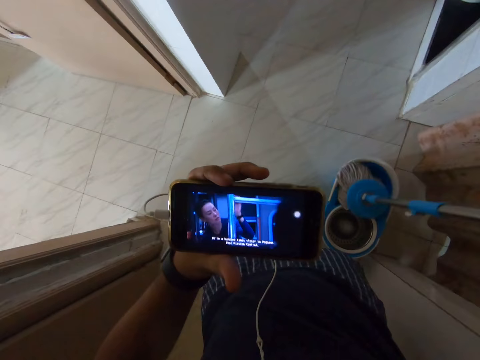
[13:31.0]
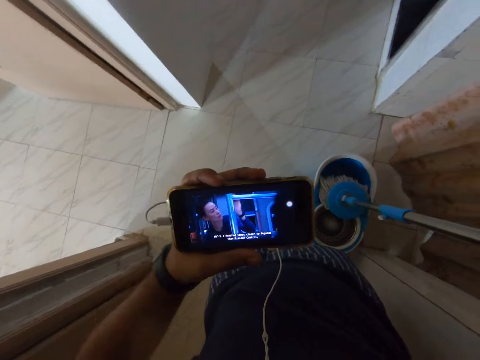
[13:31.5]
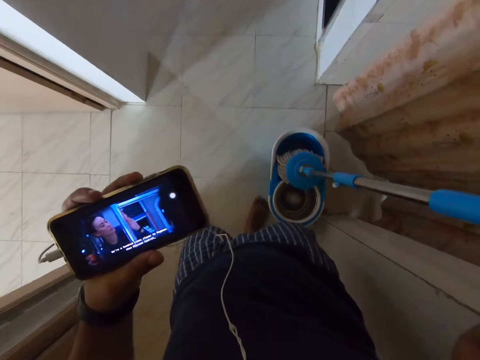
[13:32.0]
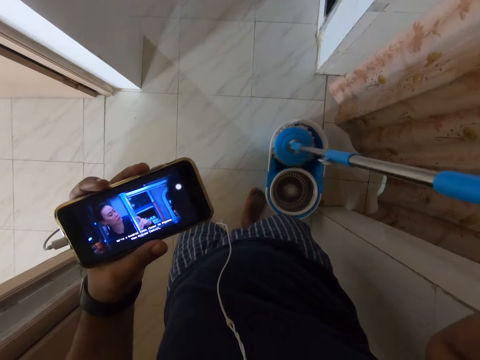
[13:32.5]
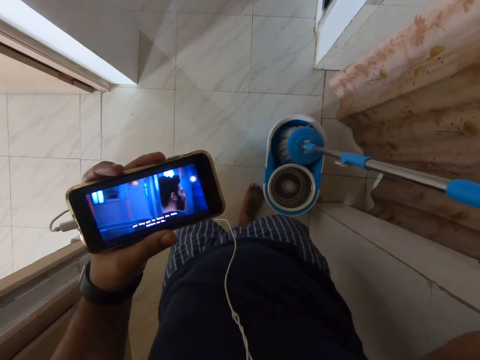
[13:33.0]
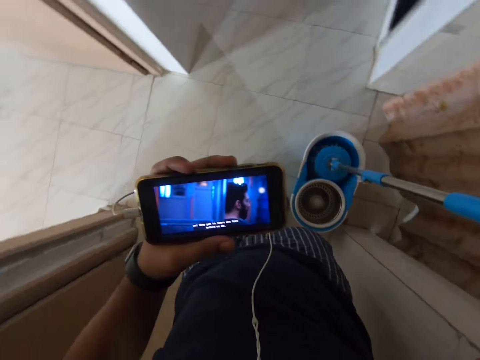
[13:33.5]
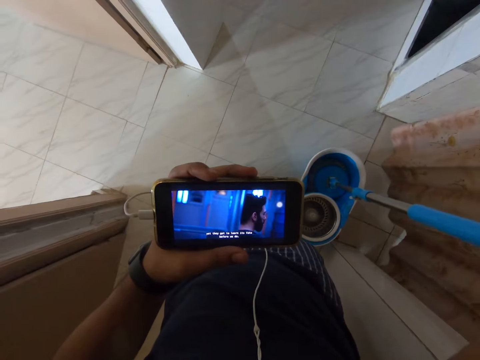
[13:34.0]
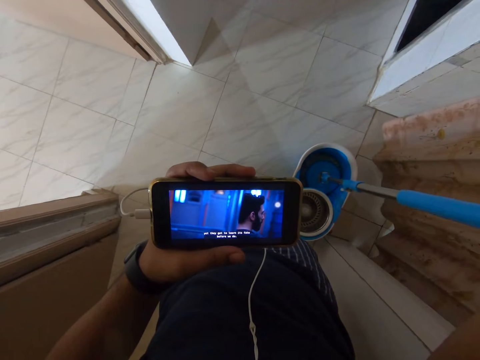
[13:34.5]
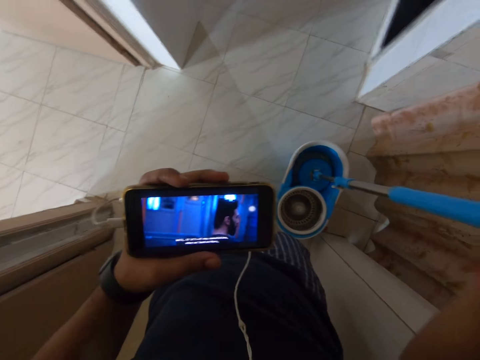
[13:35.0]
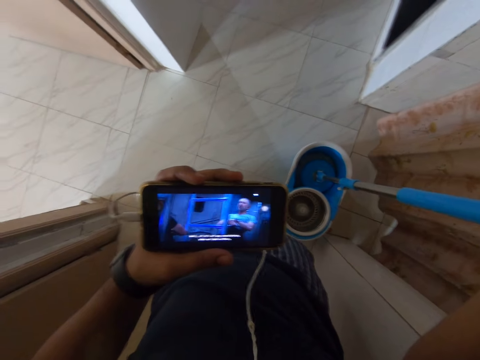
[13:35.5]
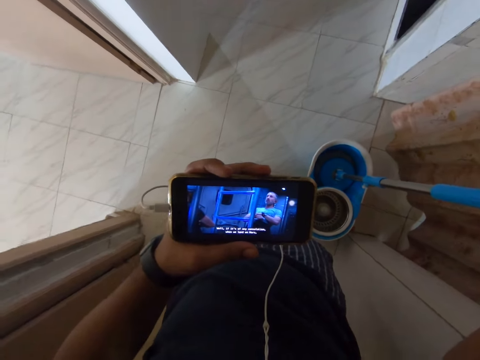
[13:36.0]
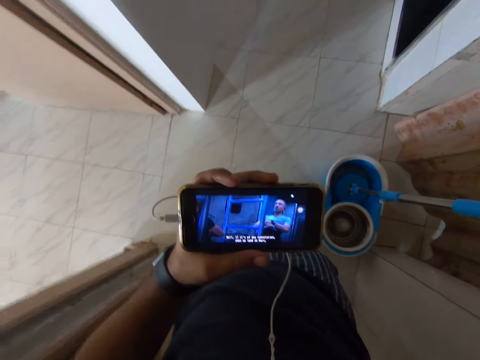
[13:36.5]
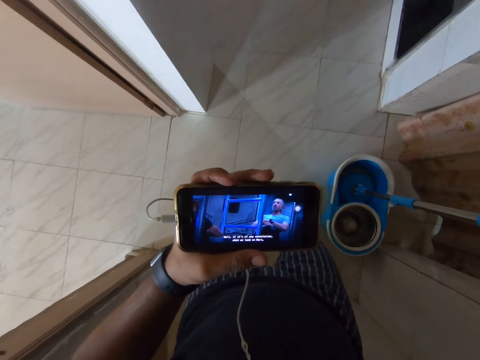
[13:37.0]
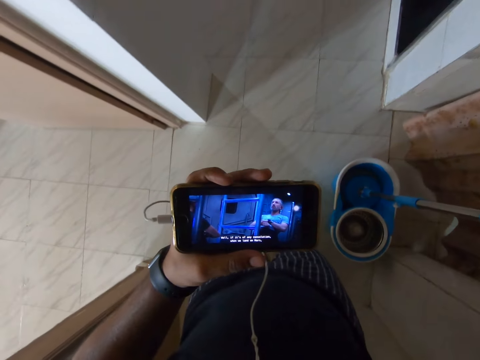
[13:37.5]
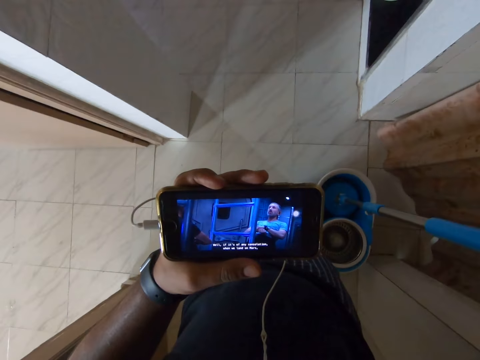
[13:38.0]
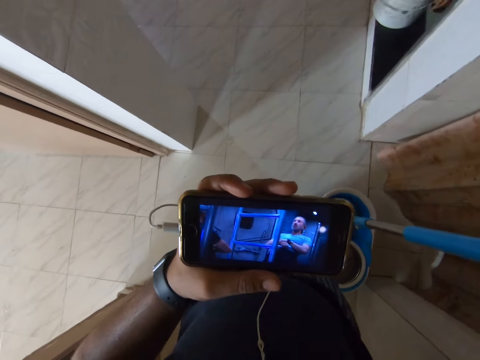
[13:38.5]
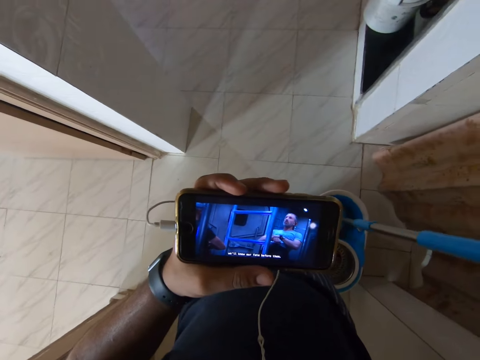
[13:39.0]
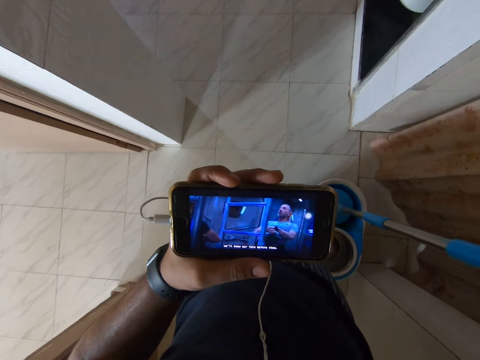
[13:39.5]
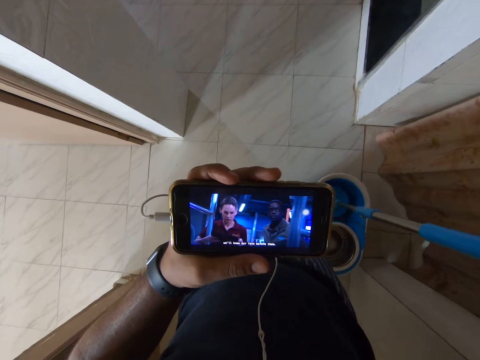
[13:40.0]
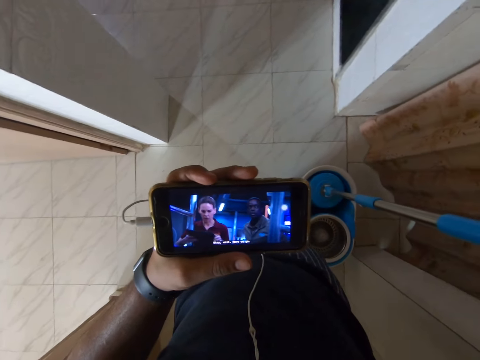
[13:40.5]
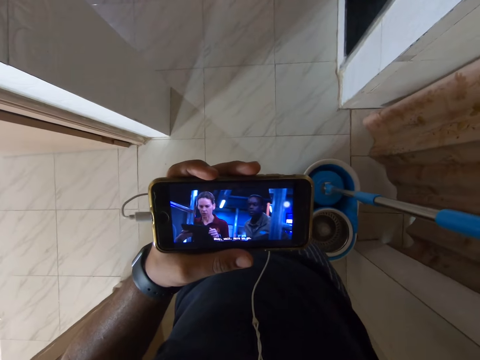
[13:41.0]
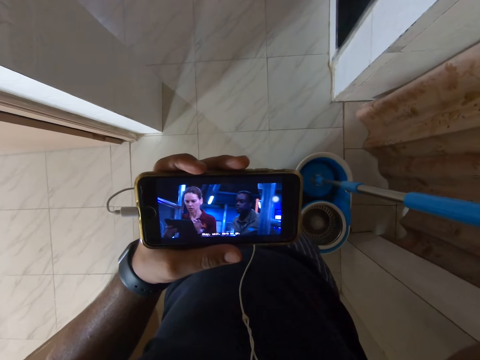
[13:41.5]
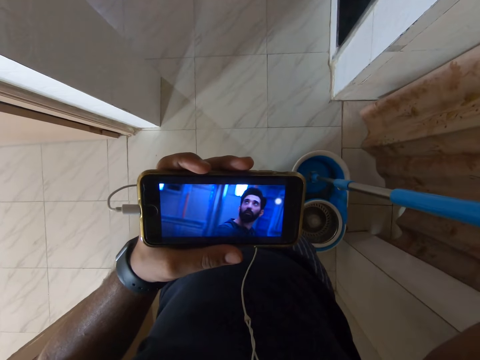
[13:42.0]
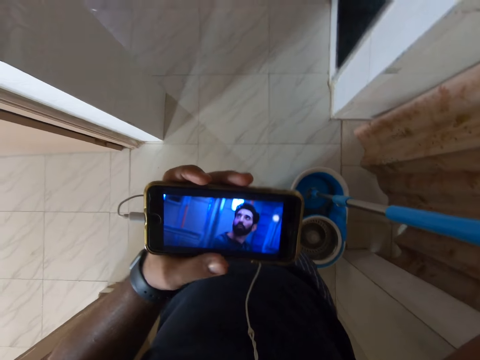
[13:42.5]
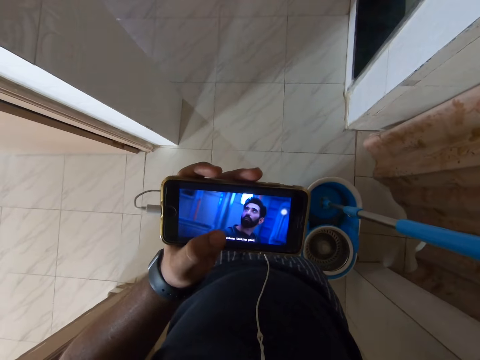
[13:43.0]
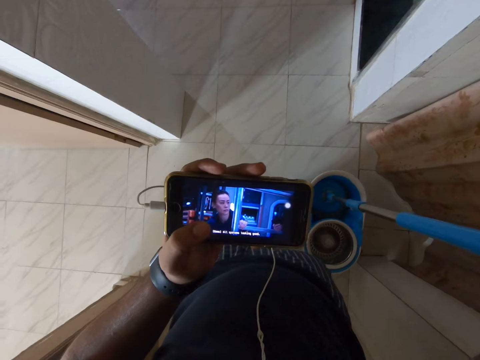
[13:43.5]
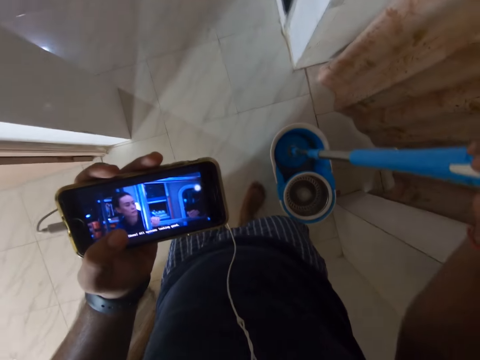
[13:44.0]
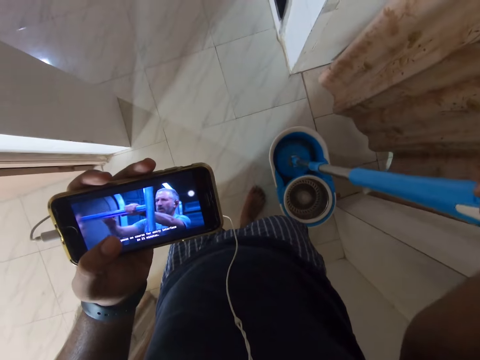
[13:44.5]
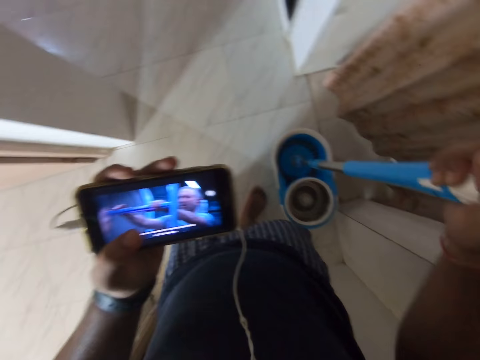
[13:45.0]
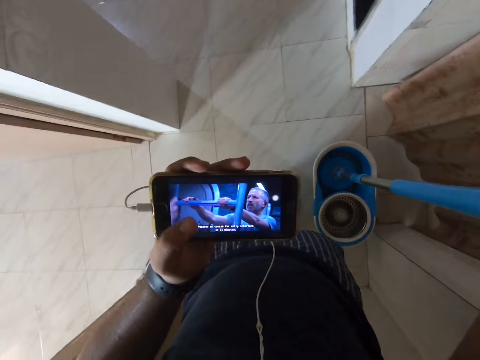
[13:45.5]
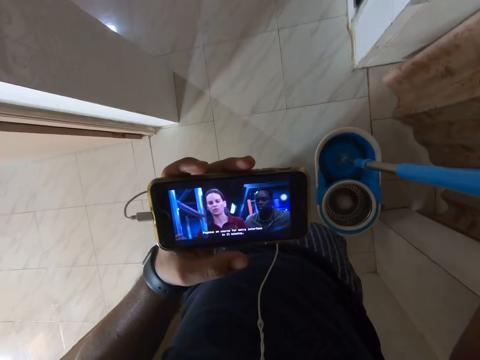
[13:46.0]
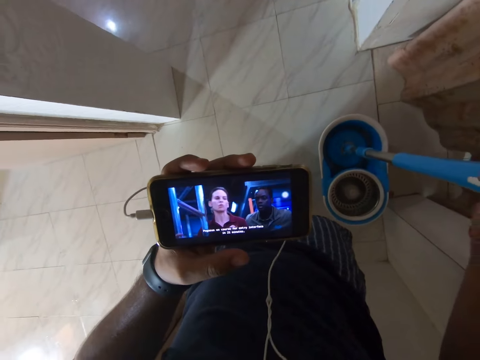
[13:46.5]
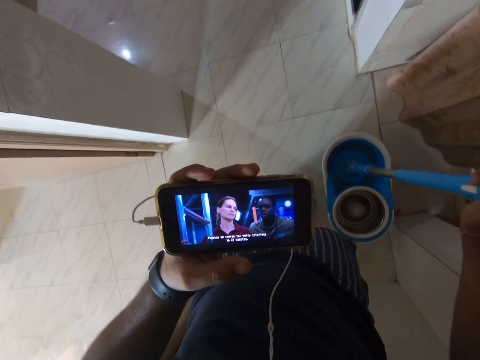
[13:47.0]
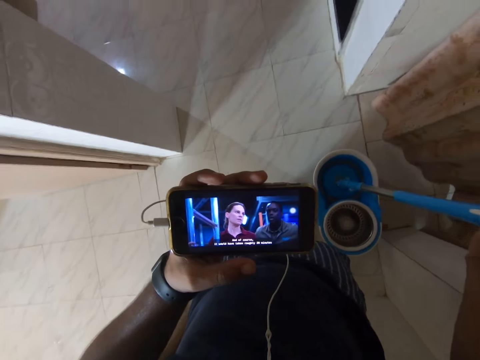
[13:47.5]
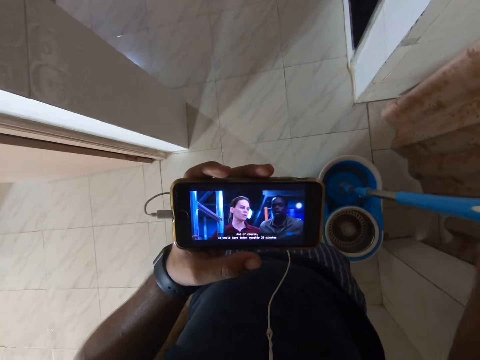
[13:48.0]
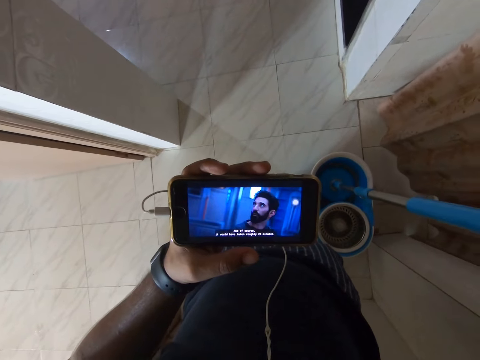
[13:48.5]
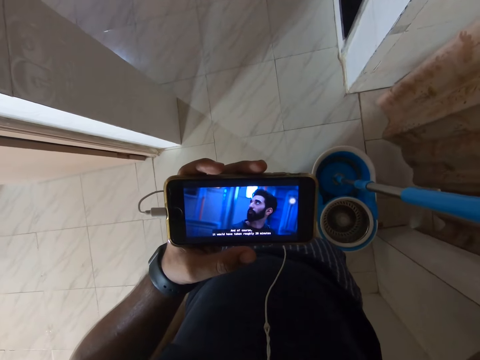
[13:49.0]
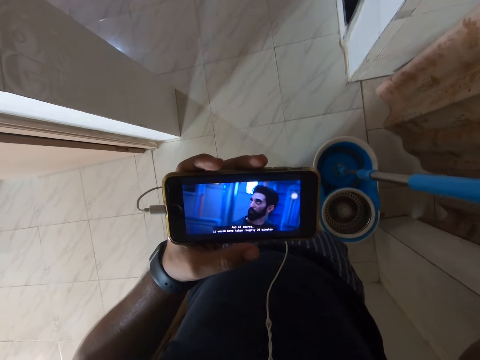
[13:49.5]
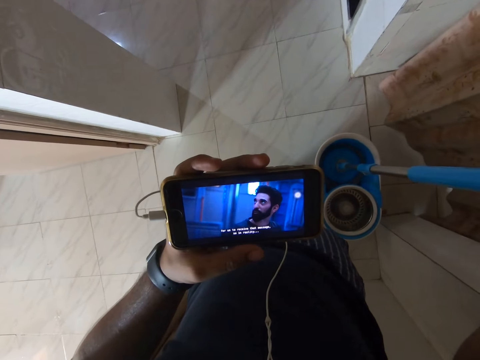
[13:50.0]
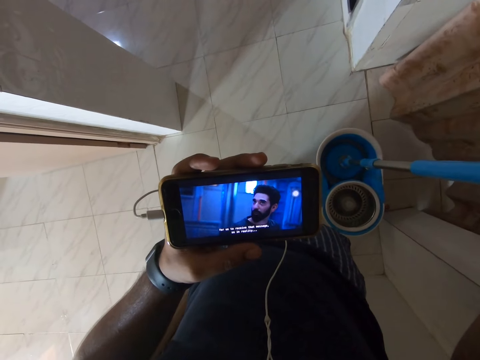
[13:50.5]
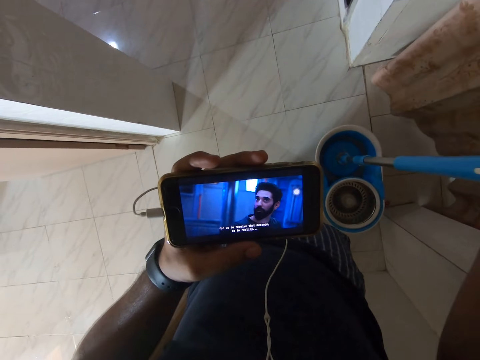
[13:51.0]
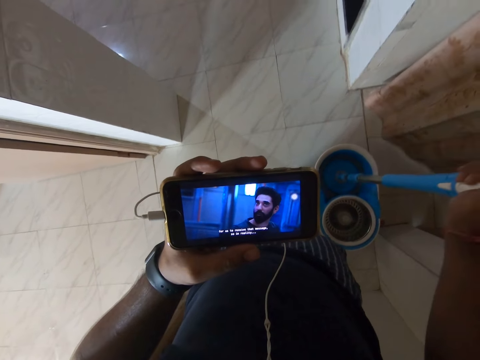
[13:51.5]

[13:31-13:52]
The camera wearer places the mop on the bucket. They dip the mop in the bucket. They look at the phone. They look at their phone.

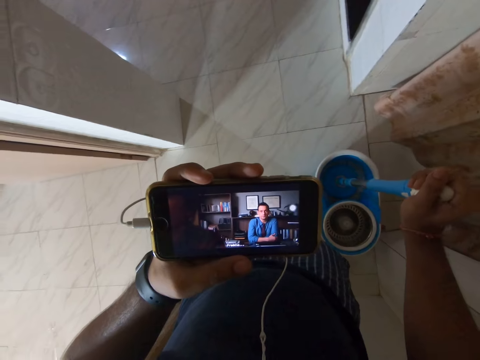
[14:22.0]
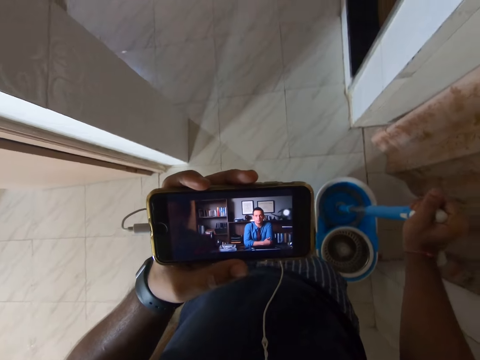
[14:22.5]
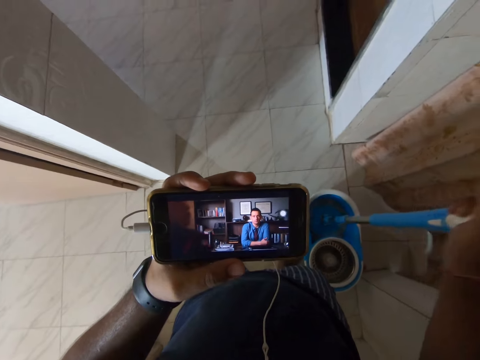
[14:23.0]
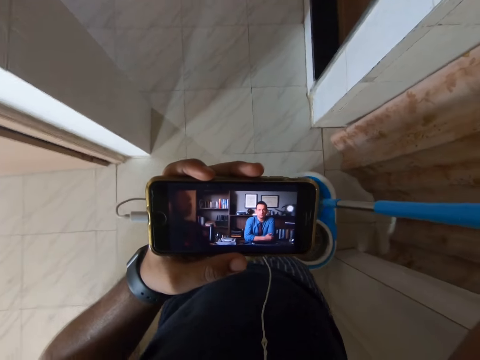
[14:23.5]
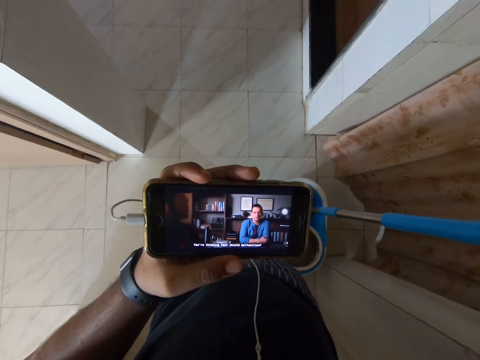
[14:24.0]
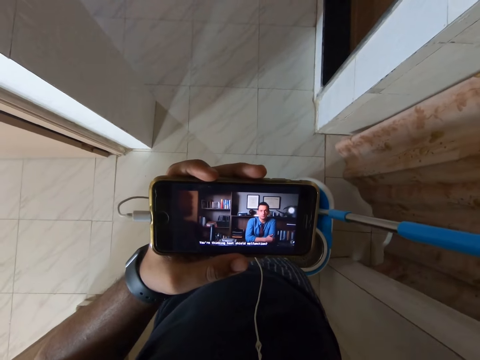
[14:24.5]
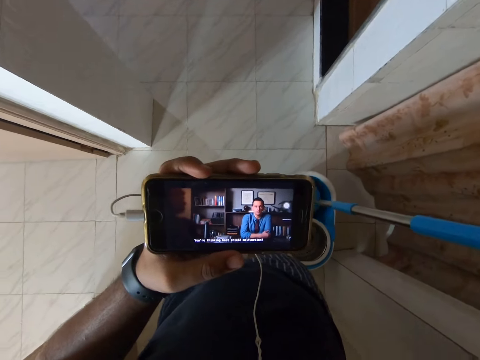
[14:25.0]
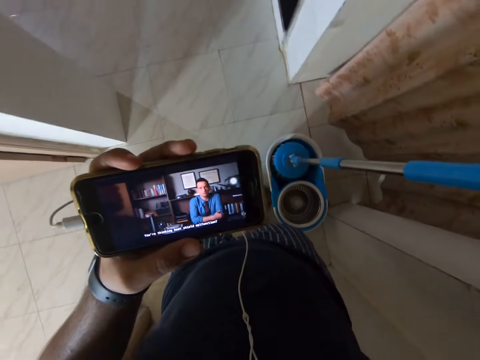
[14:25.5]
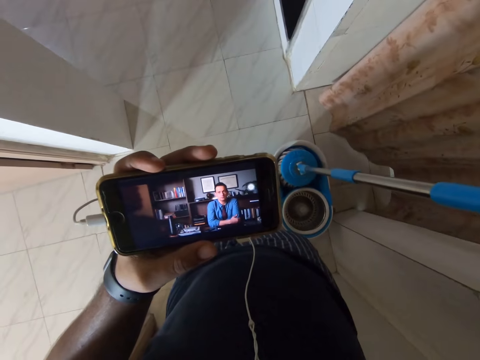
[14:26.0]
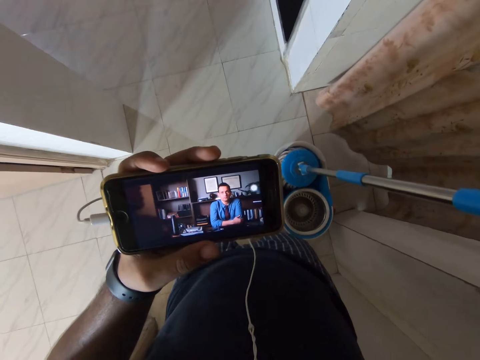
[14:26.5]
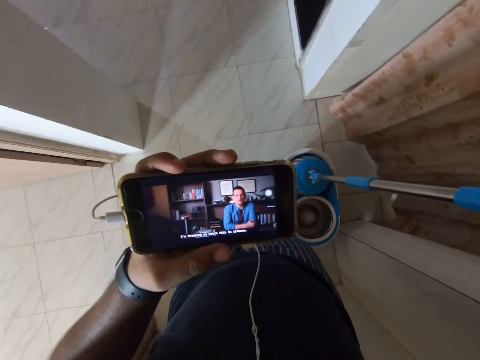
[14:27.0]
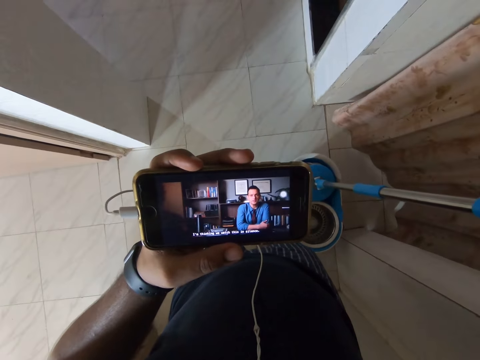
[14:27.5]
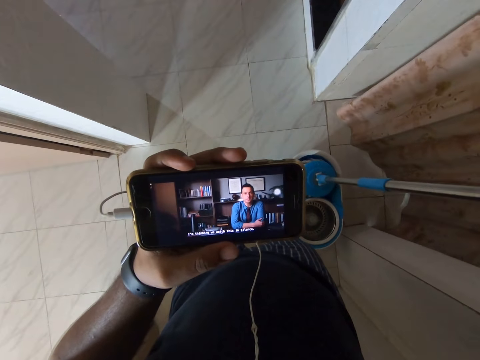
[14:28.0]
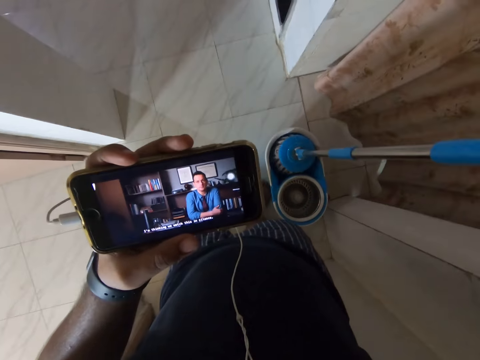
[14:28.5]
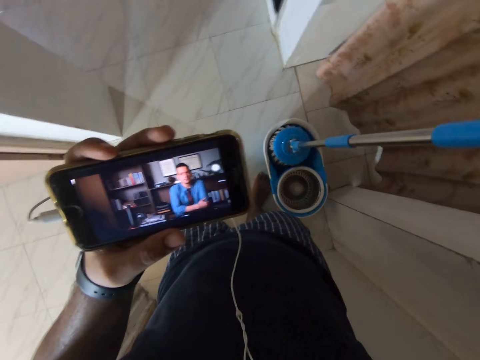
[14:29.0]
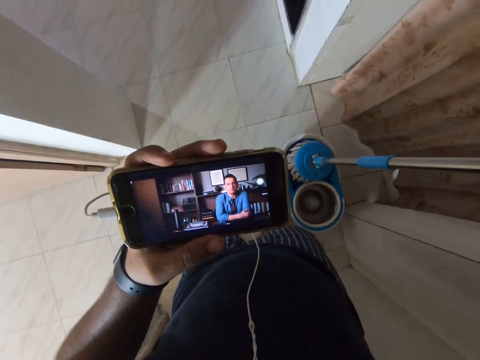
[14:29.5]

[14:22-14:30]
The camera wearer presses the mopper in the bucket. They remove the spin mop from the bucket.
